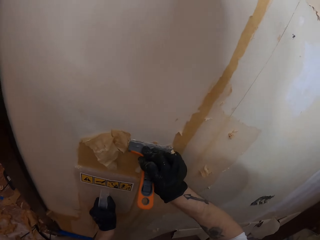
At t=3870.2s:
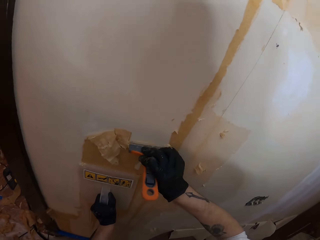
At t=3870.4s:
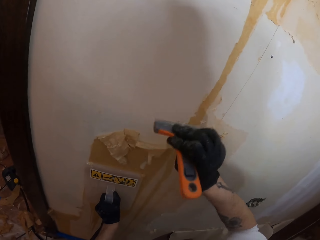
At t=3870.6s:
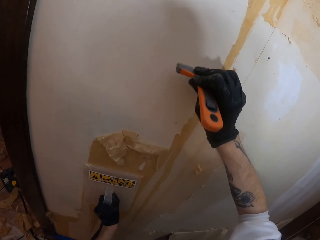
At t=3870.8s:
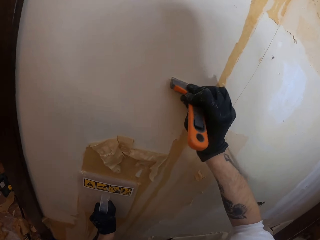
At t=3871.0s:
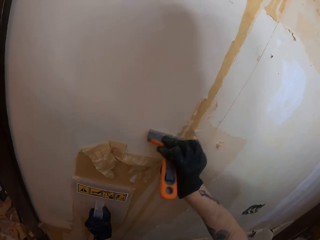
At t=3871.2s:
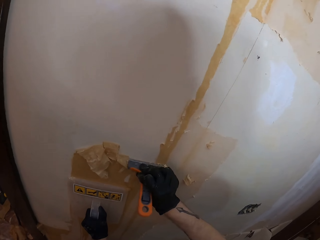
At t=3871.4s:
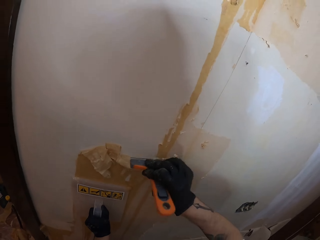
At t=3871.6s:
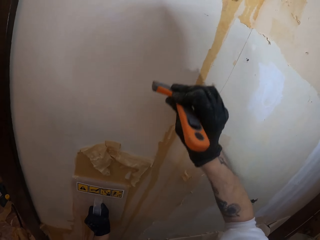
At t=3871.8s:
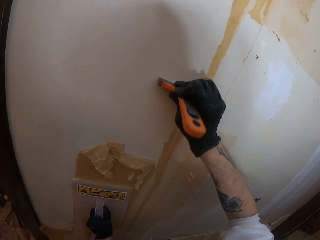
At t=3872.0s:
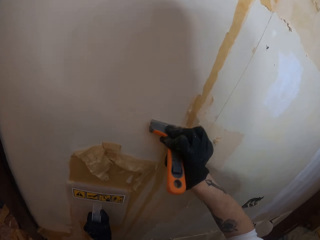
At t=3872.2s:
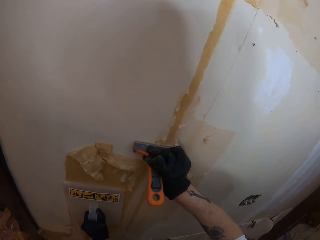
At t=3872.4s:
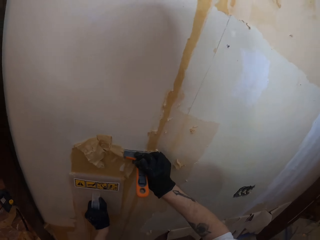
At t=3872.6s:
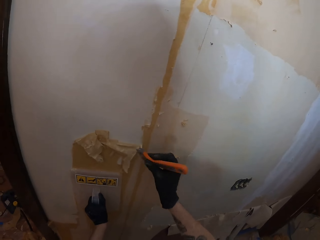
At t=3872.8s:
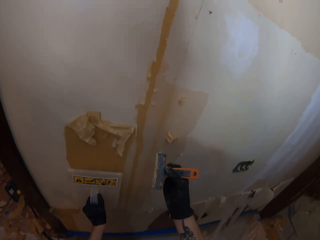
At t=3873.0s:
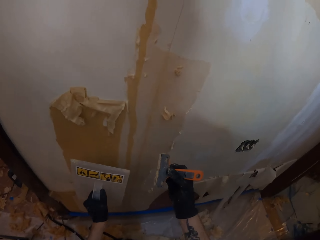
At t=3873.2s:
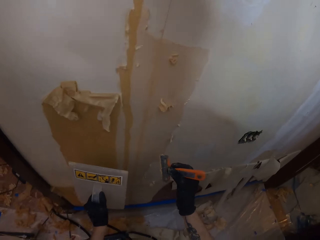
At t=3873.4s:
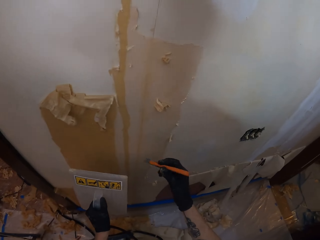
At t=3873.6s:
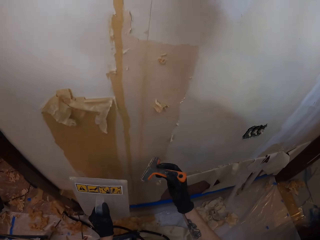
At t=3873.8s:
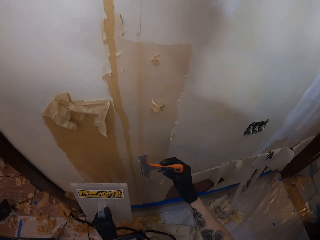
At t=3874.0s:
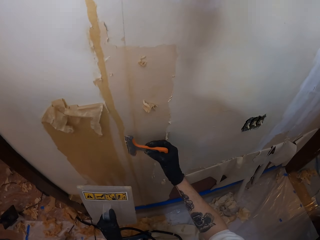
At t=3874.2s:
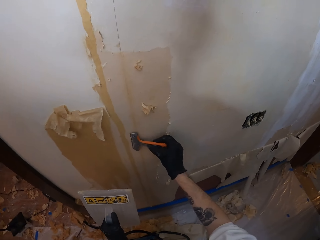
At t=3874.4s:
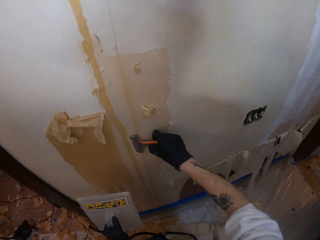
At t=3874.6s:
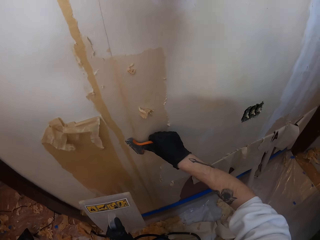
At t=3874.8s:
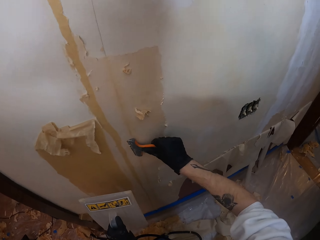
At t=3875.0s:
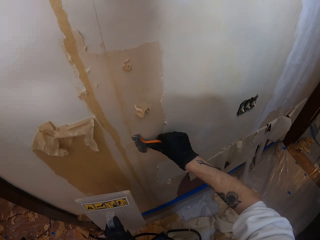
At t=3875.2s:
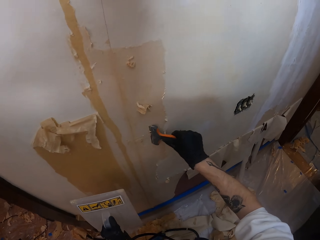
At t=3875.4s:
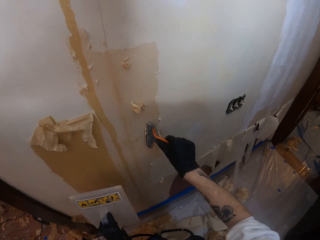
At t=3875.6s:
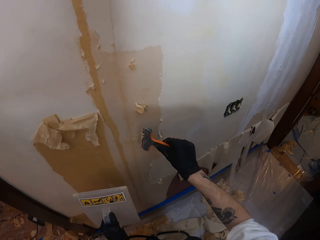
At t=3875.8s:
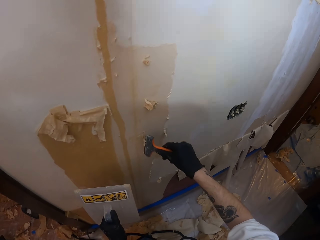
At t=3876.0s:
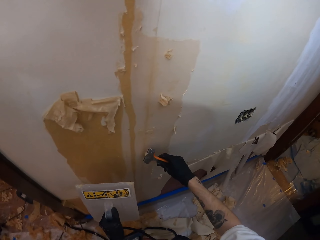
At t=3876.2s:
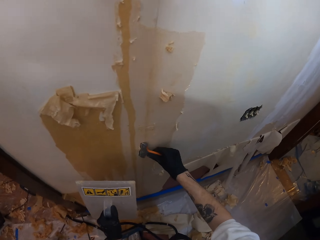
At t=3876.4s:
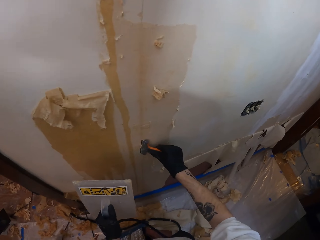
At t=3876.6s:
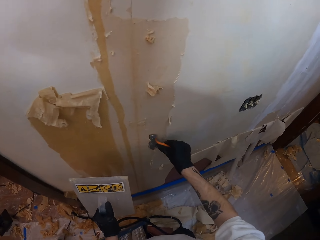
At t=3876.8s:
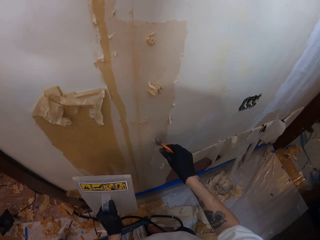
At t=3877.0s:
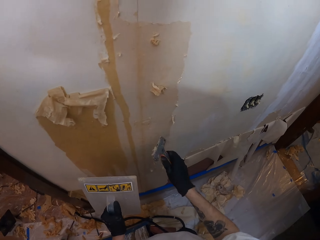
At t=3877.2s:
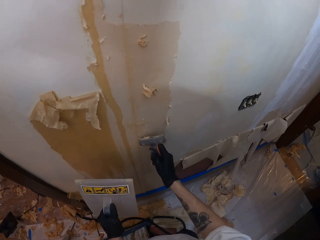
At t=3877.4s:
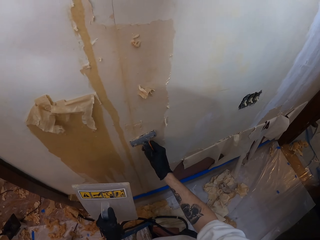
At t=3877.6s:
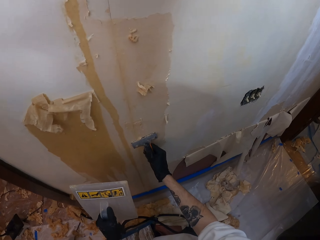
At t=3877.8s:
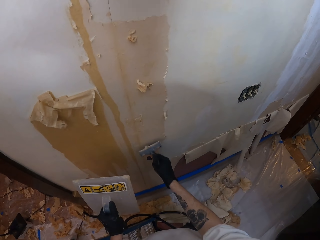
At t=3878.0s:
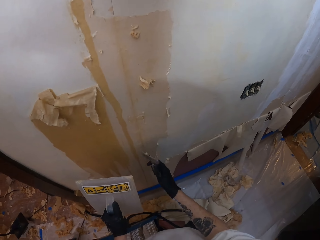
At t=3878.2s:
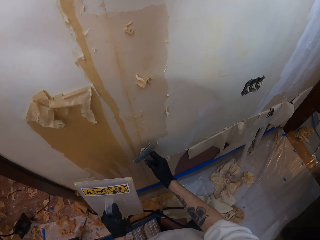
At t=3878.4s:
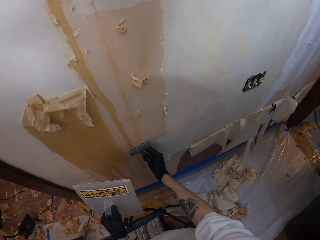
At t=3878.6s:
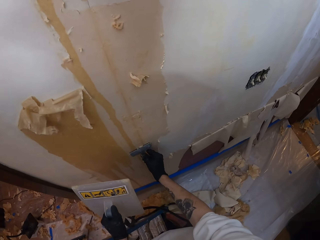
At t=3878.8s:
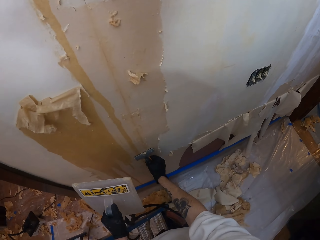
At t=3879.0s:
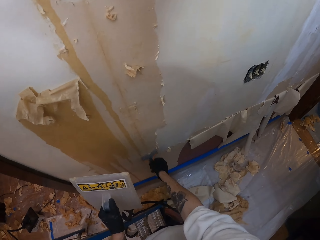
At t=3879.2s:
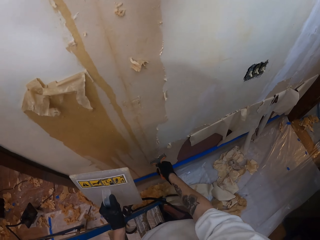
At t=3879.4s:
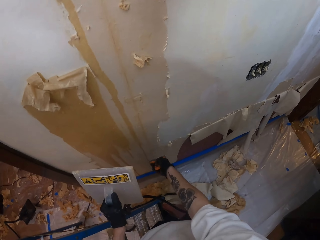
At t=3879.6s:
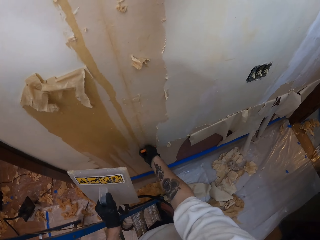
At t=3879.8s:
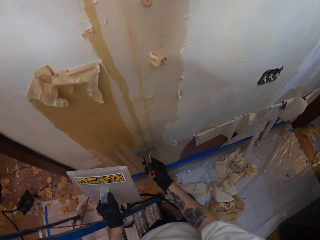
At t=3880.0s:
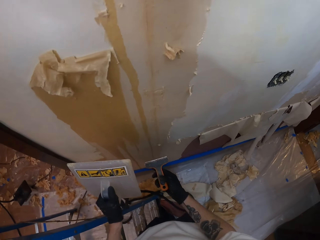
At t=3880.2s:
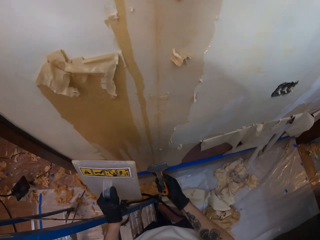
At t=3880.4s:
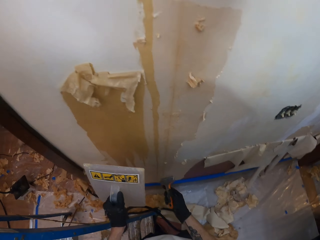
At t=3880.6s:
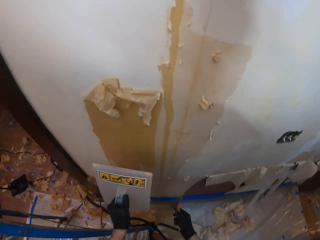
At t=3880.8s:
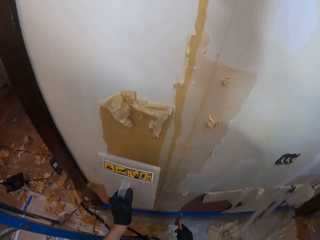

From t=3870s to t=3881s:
The camera wearer scratches the wall using a scraper. They clean the wall scraper.

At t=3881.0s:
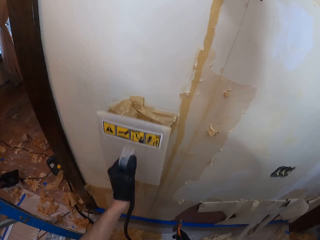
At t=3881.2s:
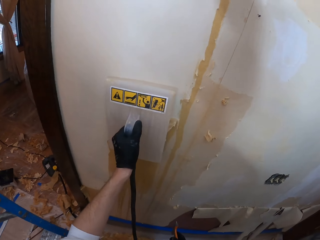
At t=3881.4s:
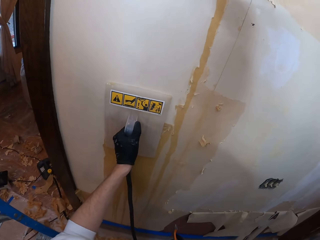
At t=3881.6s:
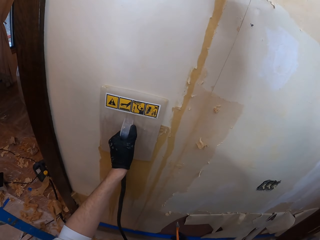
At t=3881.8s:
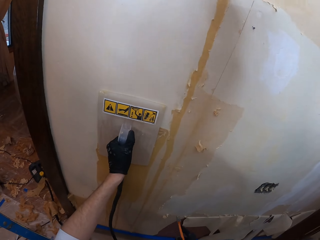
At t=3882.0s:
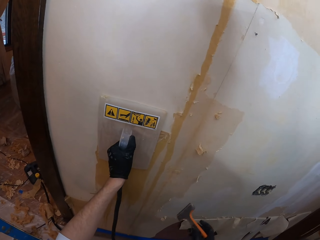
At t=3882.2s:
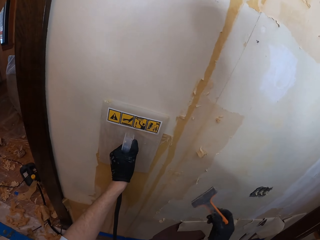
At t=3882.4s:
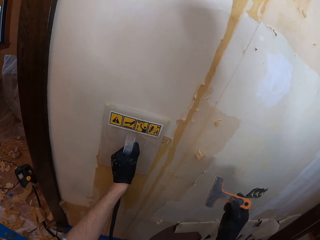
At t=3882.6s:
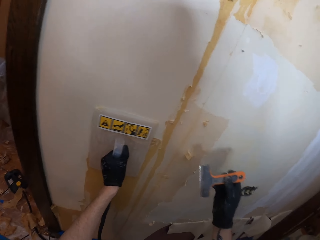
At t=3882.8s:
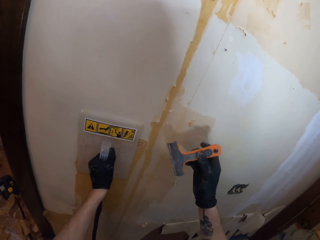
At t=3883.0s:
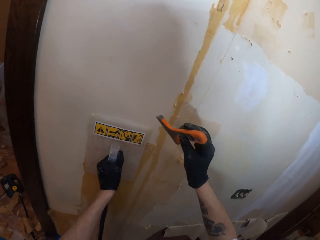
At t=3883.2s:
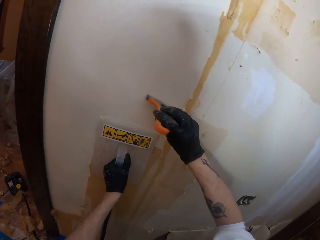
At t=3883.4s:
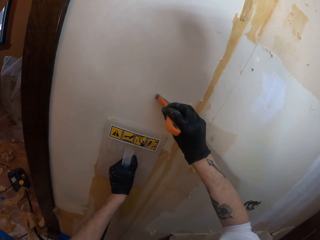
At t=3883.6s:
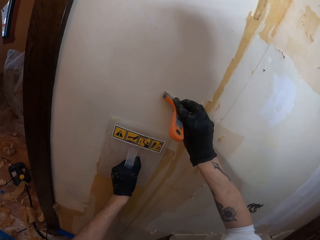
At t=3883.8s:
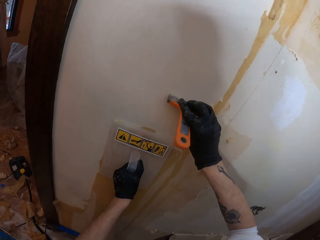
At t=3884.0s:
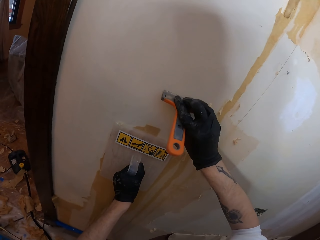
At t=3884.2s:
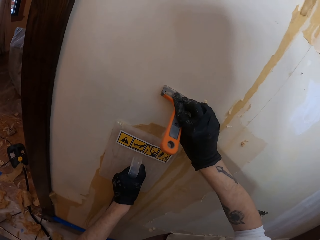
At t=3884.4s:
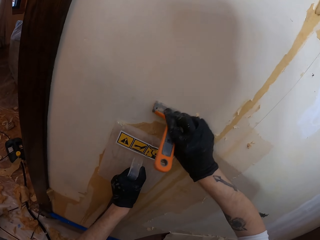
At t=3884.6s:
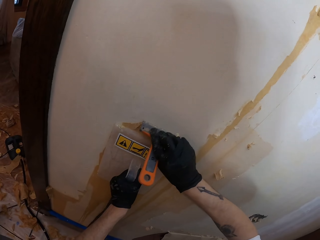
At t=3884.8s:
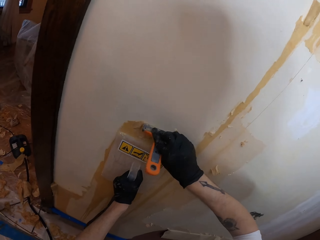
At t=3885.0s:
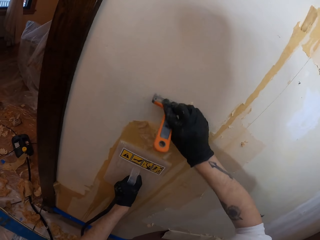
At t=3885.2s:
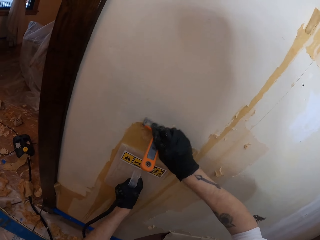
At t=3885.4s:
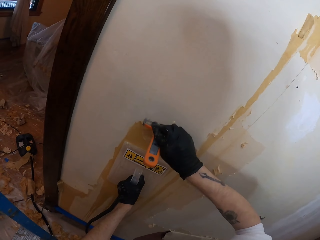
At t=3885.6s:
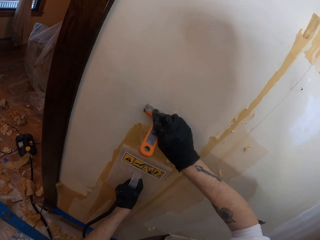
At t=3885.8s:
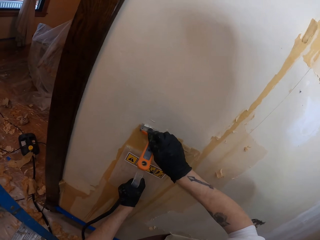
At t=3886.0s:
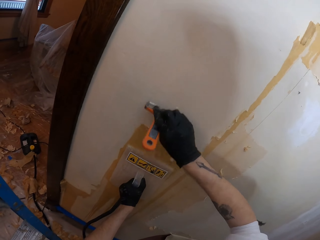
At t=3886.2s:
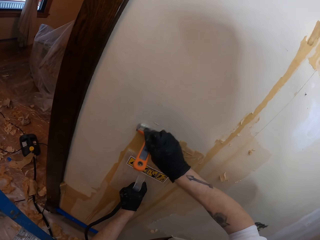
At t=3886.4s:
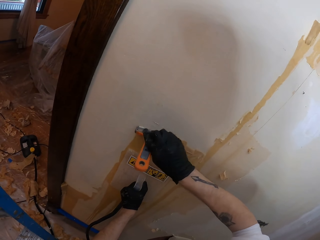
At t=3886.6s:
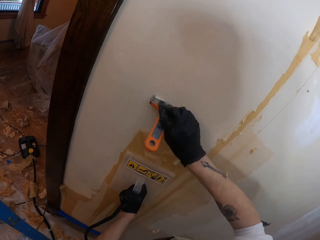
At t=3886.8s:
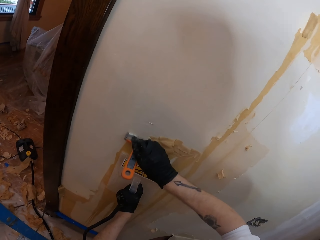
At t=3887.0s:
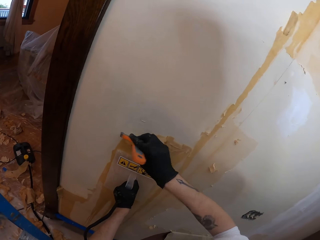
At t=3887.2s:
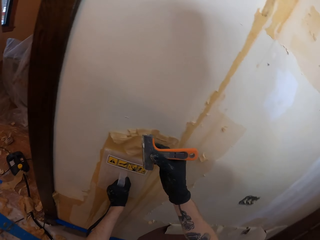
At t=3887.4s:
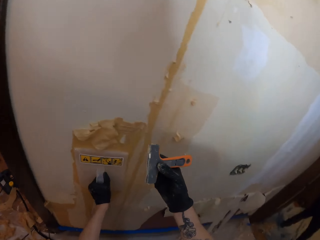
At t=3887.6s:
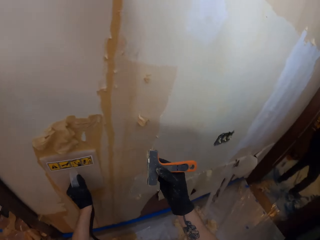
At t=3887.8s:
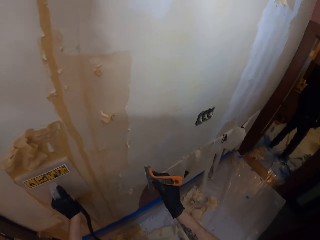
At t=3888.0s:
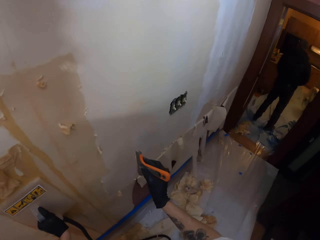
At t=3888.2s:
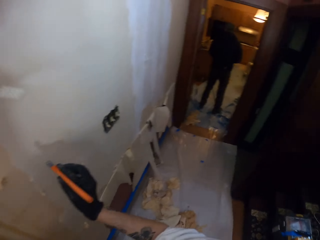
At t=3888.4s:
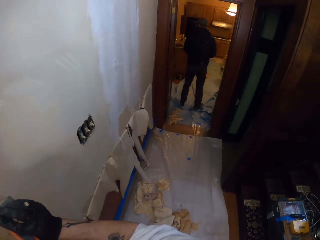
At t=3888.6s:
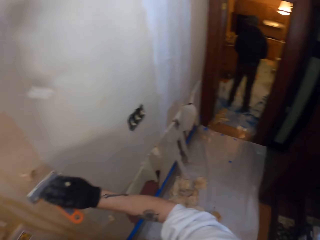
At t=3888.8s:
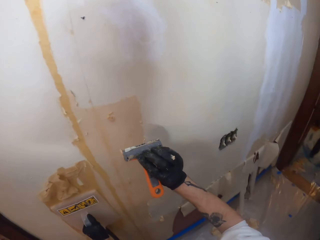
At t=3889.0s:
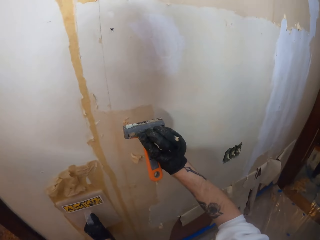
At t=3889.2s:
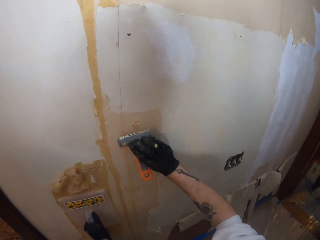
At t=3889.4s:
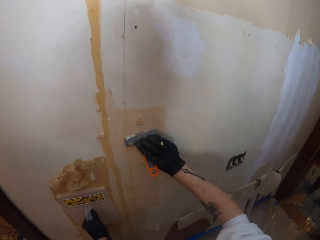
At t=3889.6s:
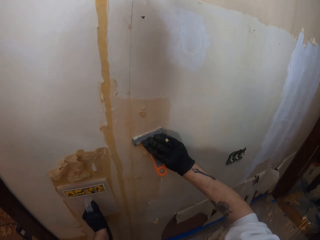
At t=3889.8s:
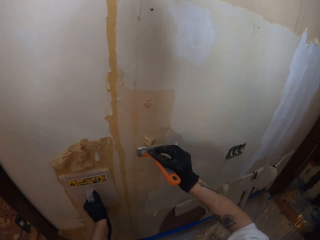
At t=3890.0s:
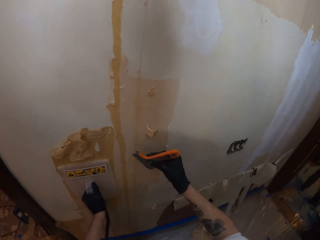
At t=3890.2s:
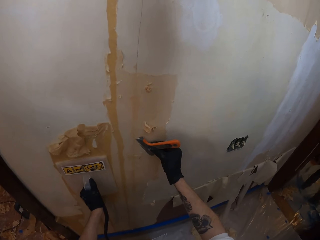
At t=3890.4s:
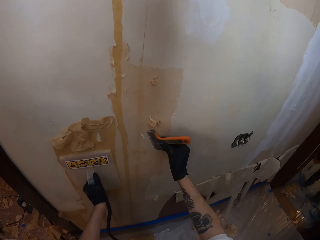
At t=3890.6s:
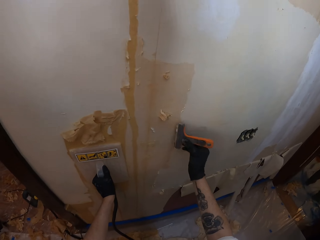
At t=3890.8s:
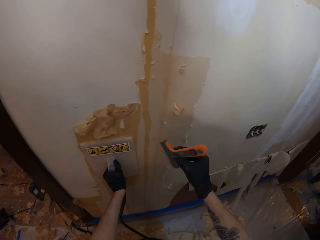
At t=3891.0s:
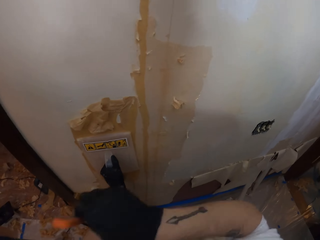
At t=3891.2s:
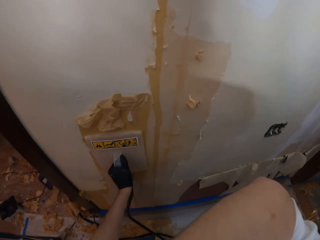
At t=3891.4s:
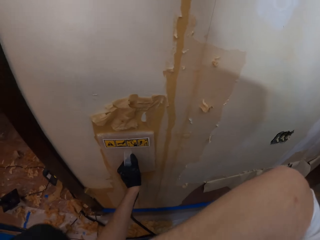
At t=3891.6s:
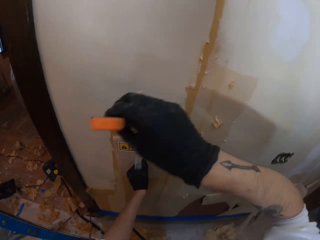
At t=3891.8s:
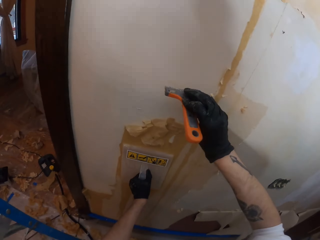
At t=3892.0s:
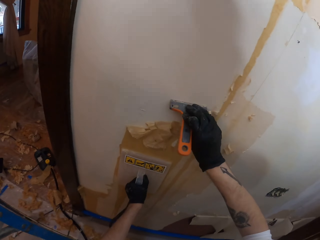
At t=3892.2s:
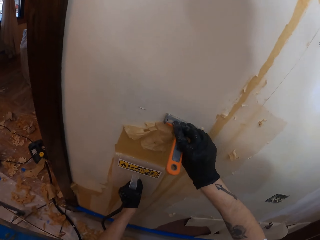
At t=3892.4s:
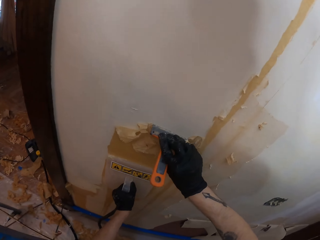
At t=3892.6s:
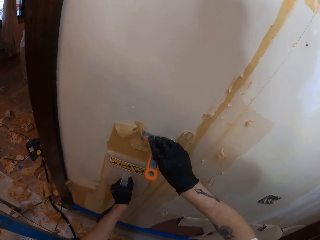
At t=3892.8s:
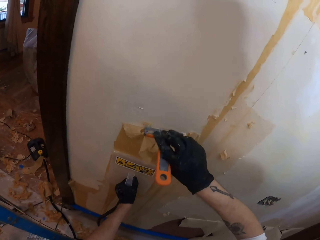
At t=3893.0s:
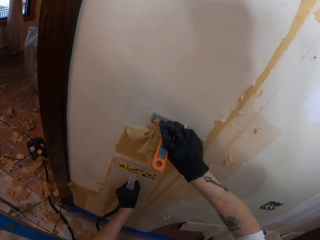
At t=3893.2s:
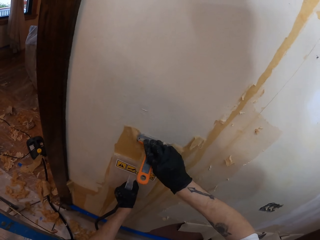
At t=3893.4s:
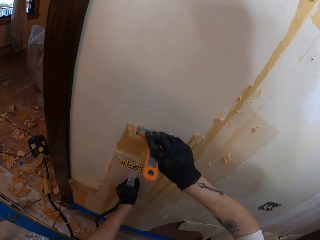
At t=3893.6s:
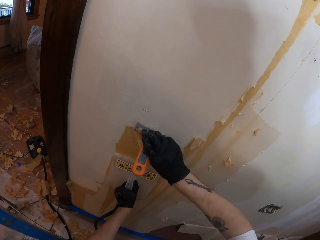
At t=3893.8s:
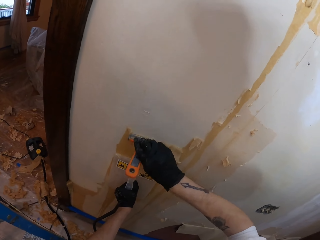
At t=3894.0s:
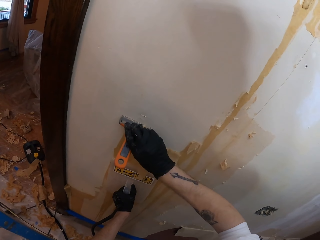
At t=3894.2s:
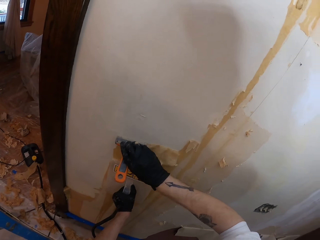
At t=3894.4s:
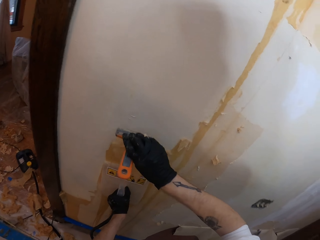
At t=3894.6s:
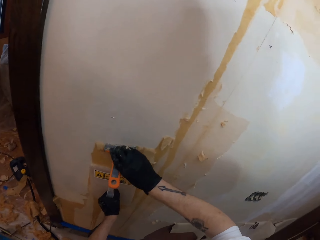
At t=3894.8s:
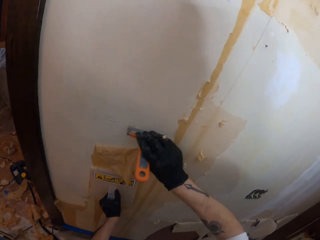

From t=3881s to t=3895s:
The camera wearer puts the wallpaper steamer on the wall. They smooth the wall. They scratch the wall using a scraper. They clean the wall scraper. They scrape the wall.
